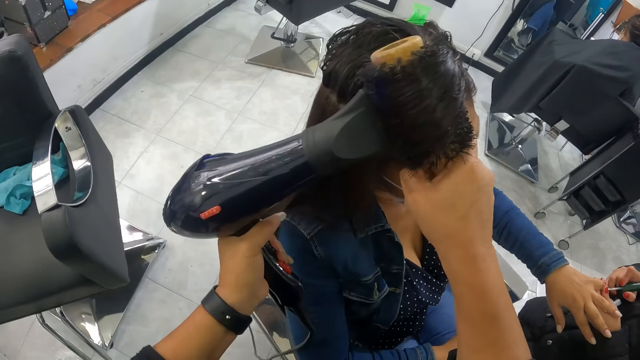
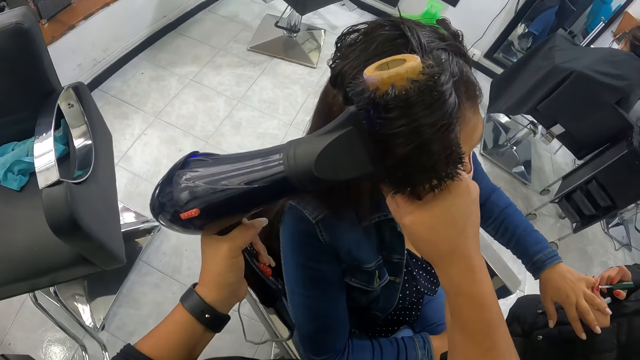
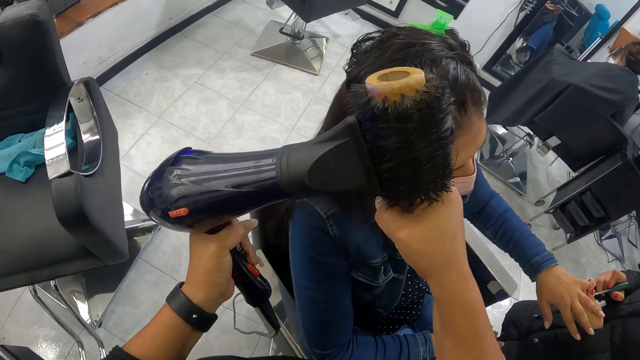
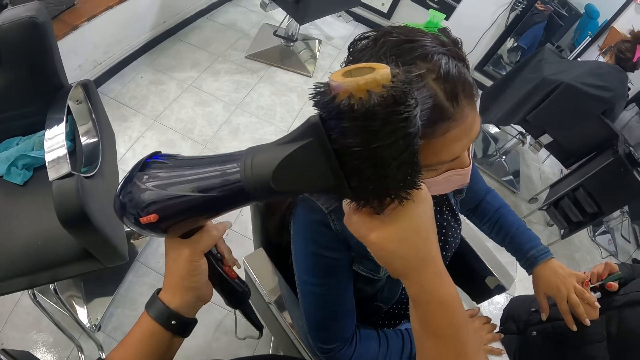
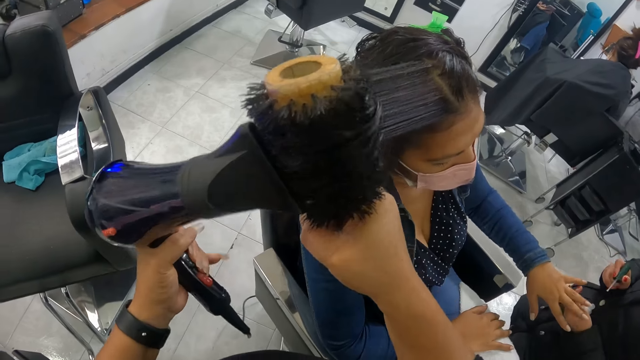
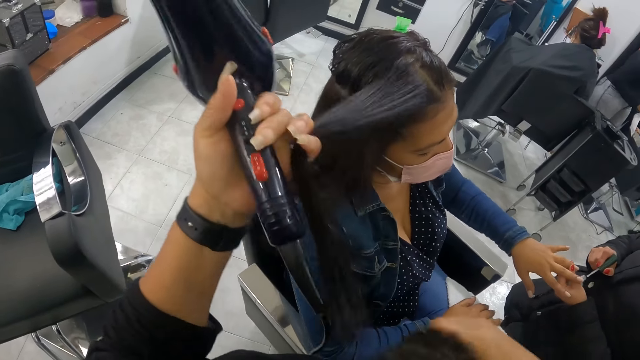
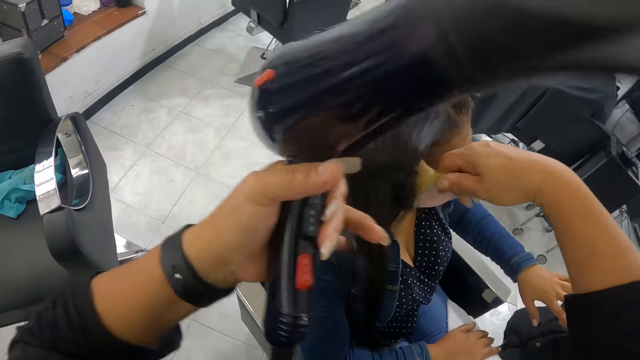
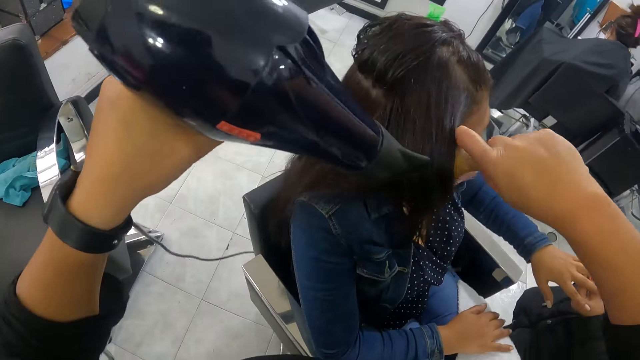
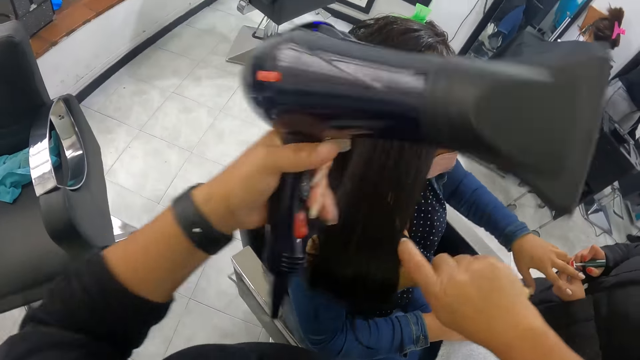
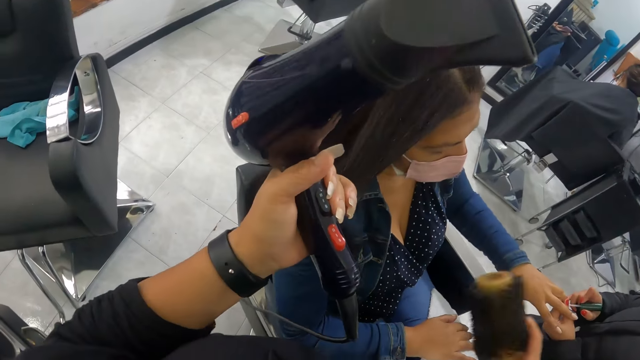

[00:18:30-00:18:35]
The camera wearer blows a woman's hair with the hair blower in her left hand. She holds the woman's hair with her left pinky finger. Another woman takes paint from the nail polish with the nail polish brush in her right hand. The camera wearer combs the first woman's hair with the hairbrush in her right hand. She blows the first woman's hair with the hair blower in her left hand. The other woman paints the first woman's left ring finger with the nail polish brush in her right hand. The camera wearer holds the first woman's hair with her left pinky finger.

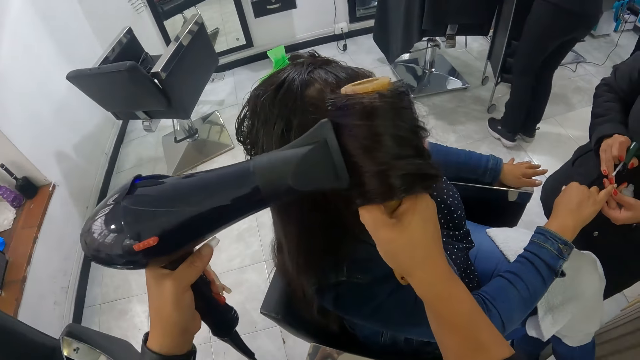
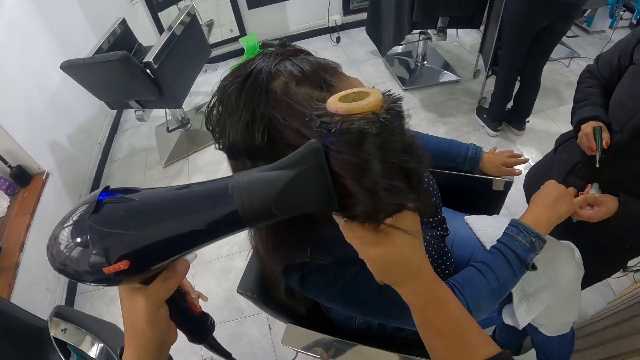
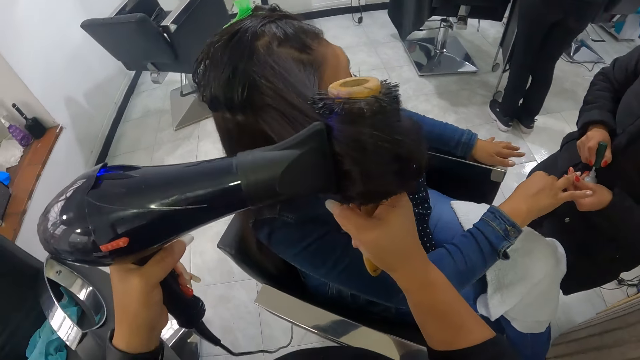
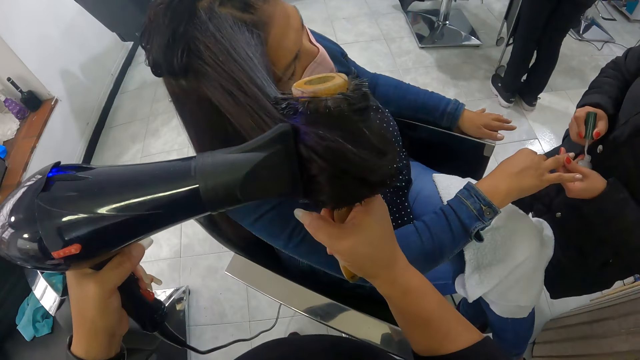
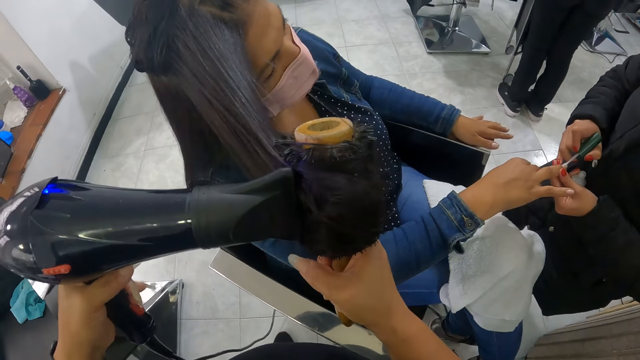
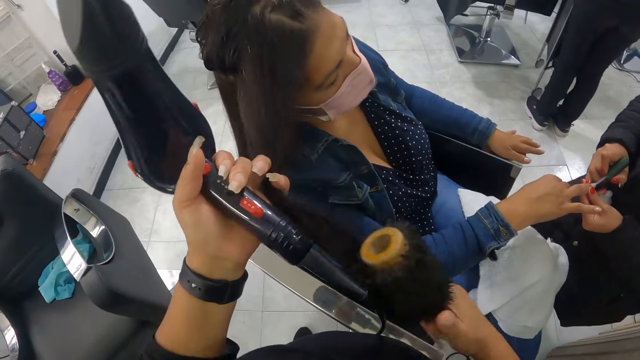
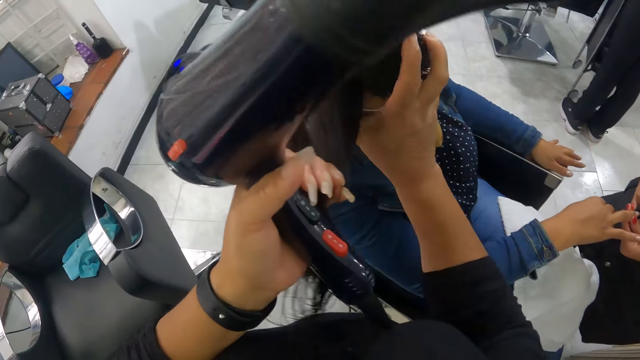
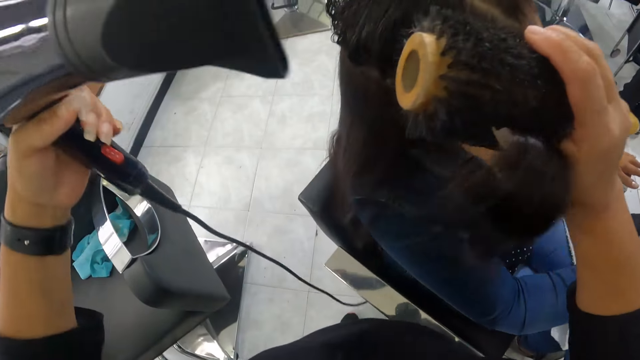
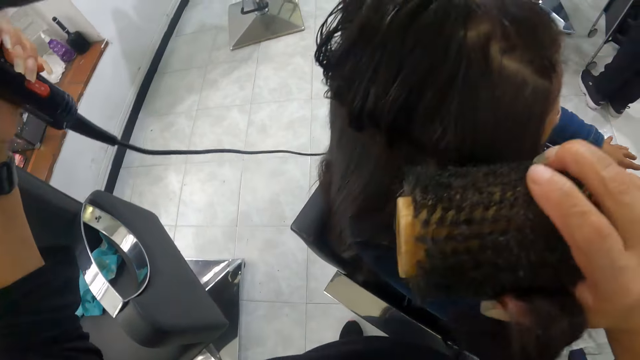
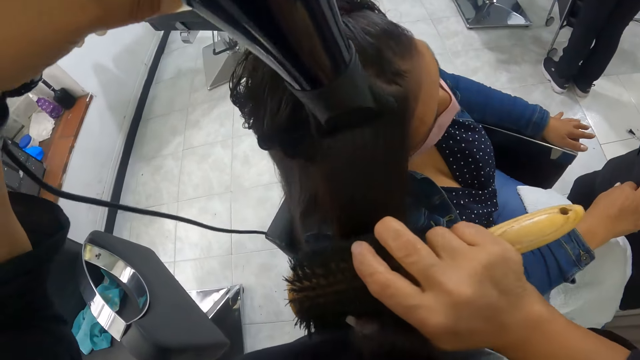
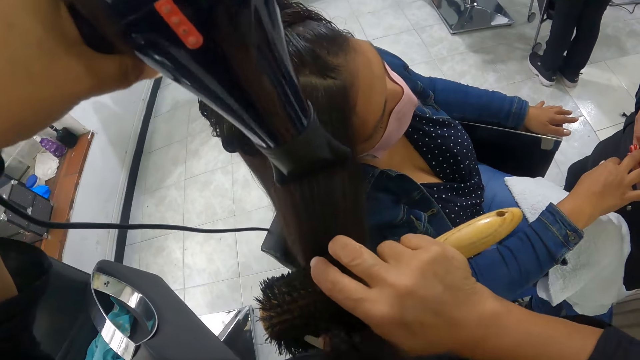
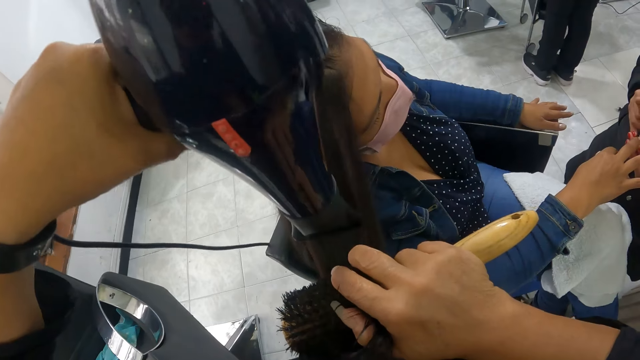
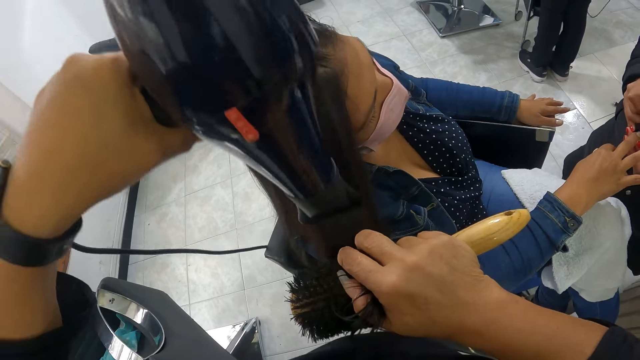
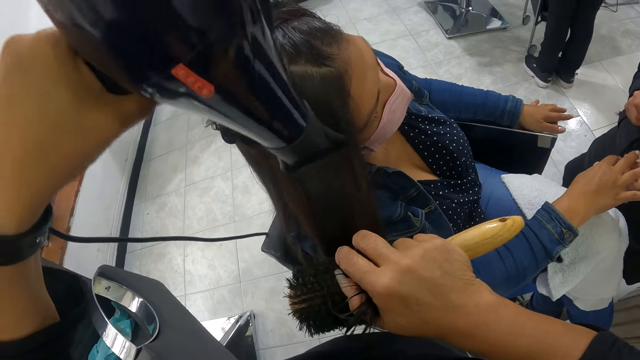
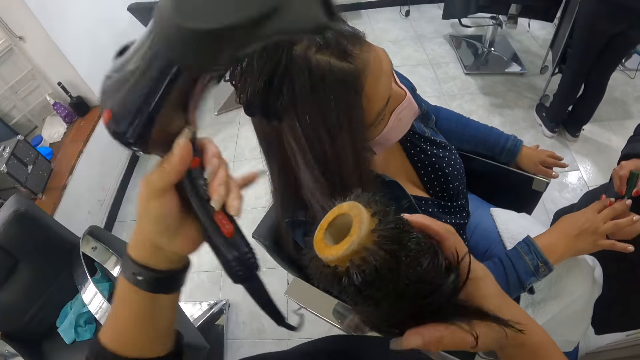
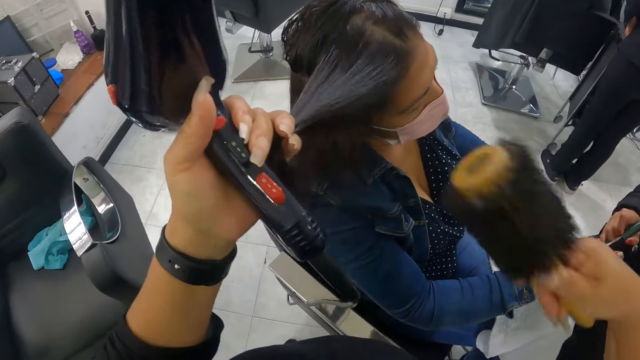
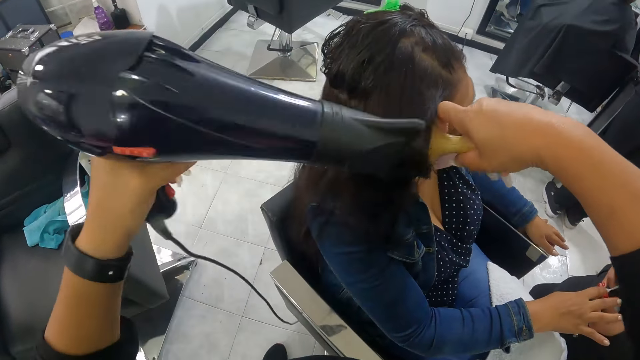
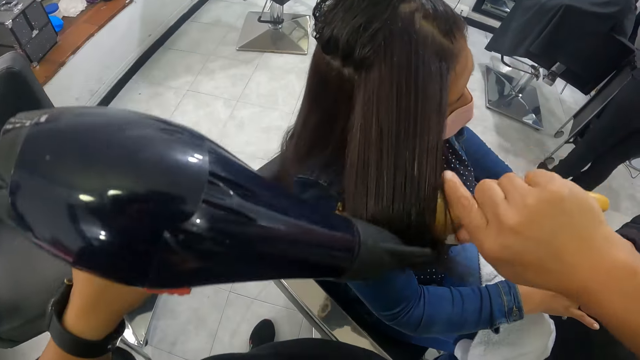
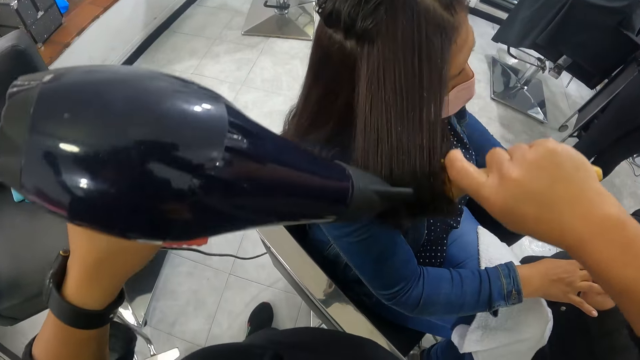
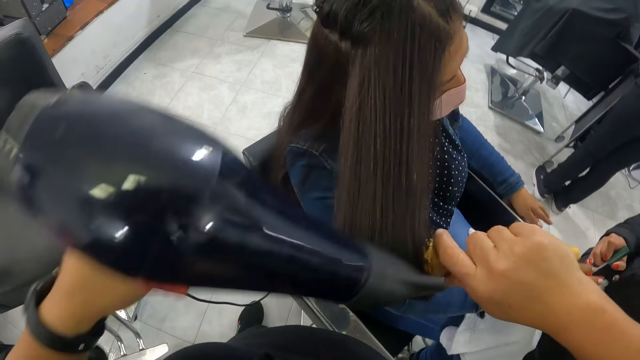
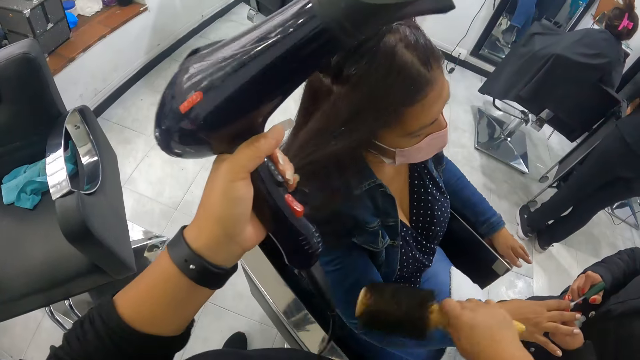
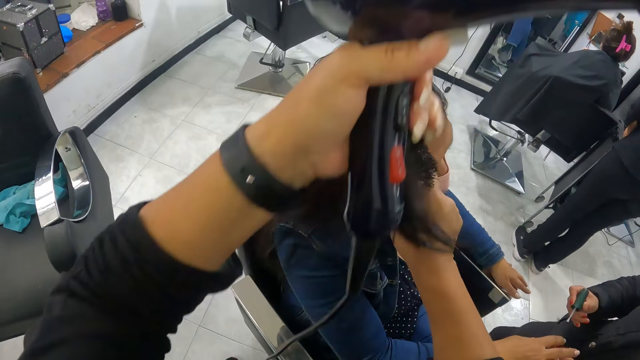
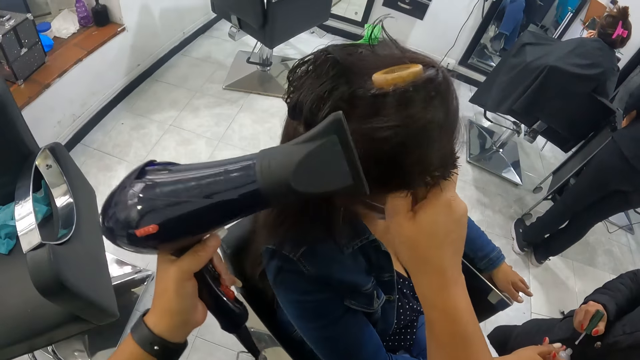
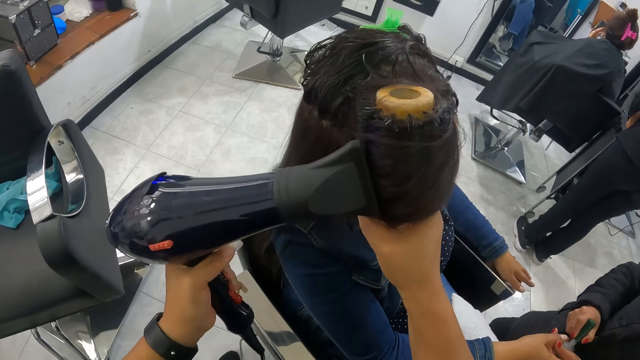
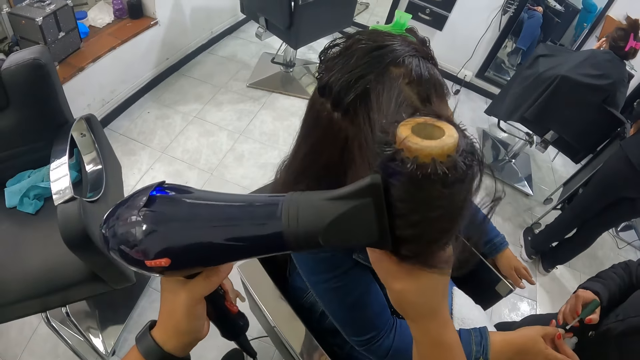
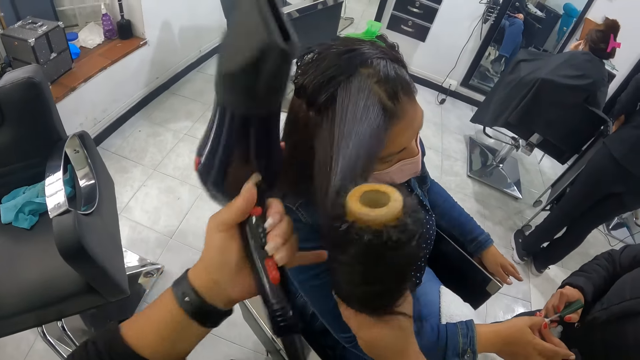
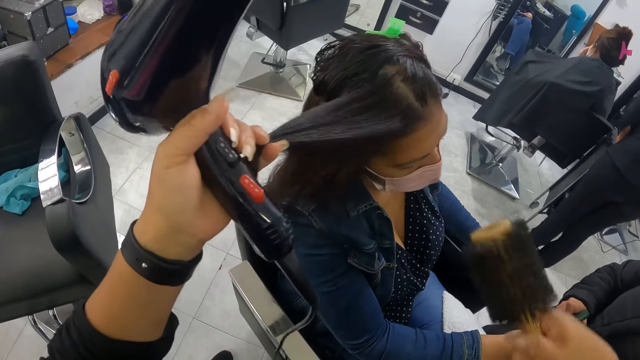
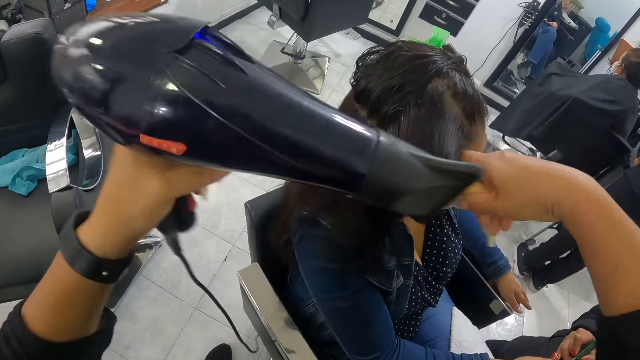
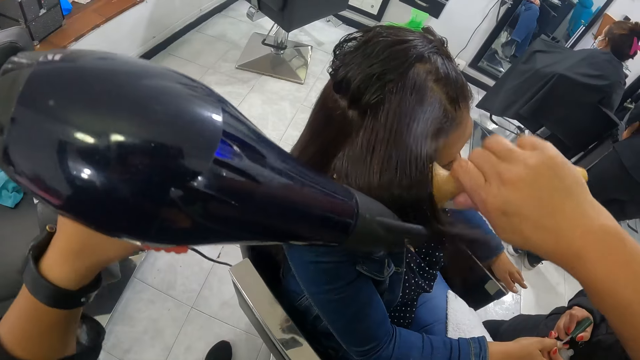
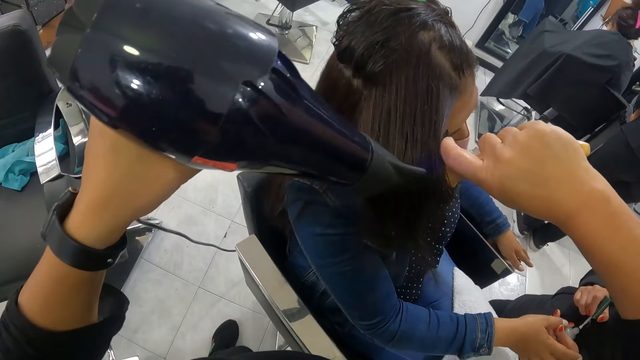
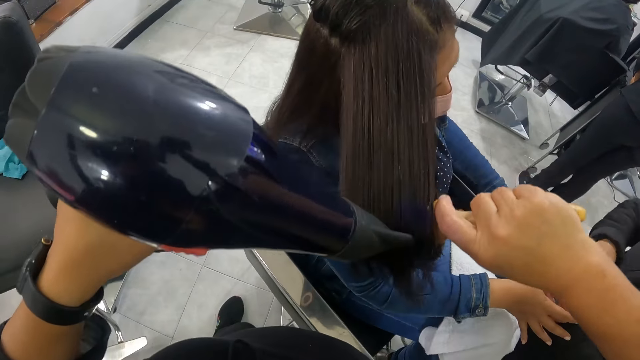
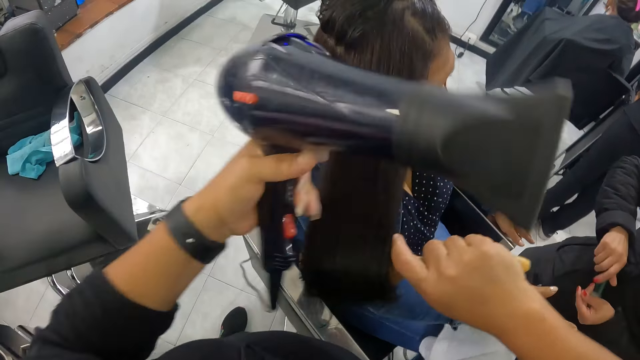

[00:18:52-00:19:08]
A woman takes paint from the nail polish with the nail polish brush in her right hand. She paints another woman's right ring finger with the nail polish brush in her right hand. The camera wearer holds the other woman's hair with her left pinky finger. She combs the other woman's hair with the hairbrush in her right hand. She blows the other woman's hair with the hair blower in her left hand. The first woman paints the other woman's right index finger with the nail polish brush in her right hand. The camera wearer holds the other woman's hair with her left pinky finger. She combs the other woman's hair with the hairbrush in her right hand. She blows the other woman's hair with the hair blower in her left hand. She holds the other woman's hair with her left pinky finger. She combs the other woman's hair with the hairbrush in her right hand. She blows the other woman's hair with the hair blower in her left hand. The first woman takes paint from the nail polish with the nail polish brush in her right hand. She paints the other woman's right thumb finger with the nail polish brush in her right hand. The camera wearer holds the other woman's hair with her left pinky finger. She combs the other woman's hair with the hairbrush in her right hand. She blows the other woman's hair with the hair blower in her left hand. The first woman covers the nail polish with her right hand.
